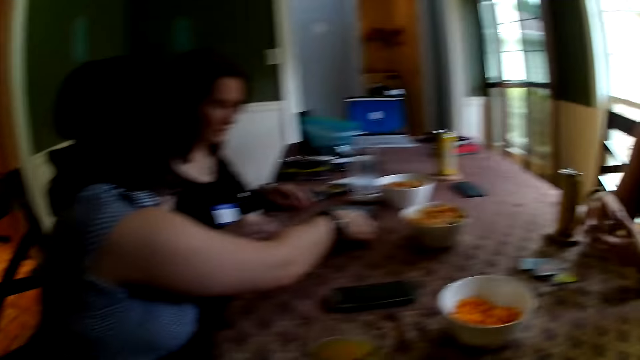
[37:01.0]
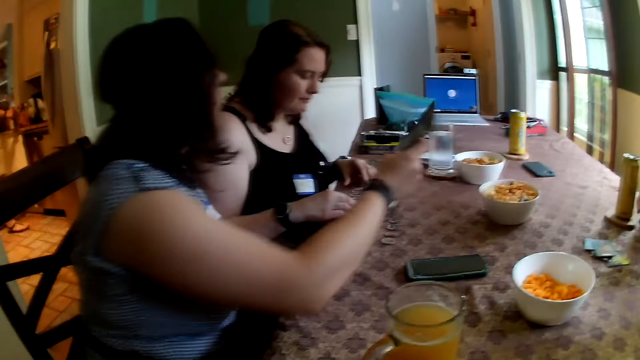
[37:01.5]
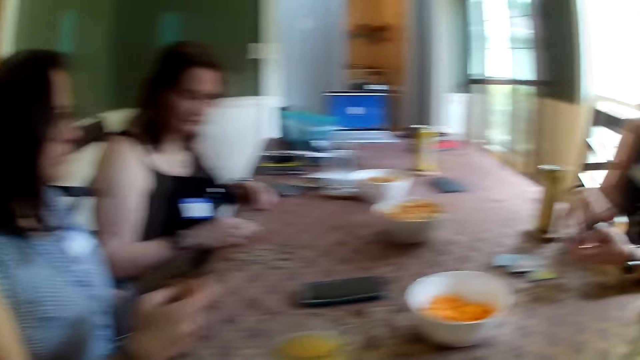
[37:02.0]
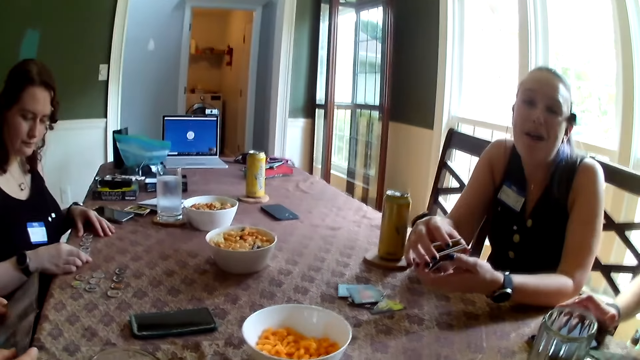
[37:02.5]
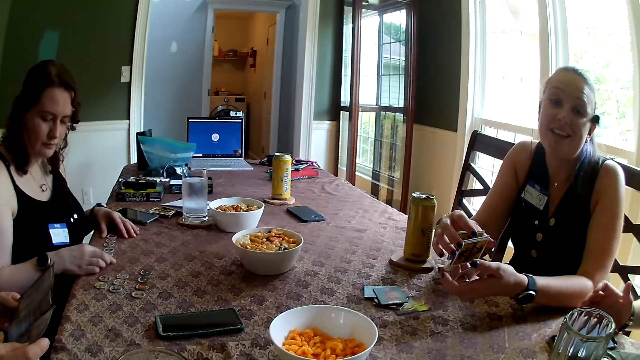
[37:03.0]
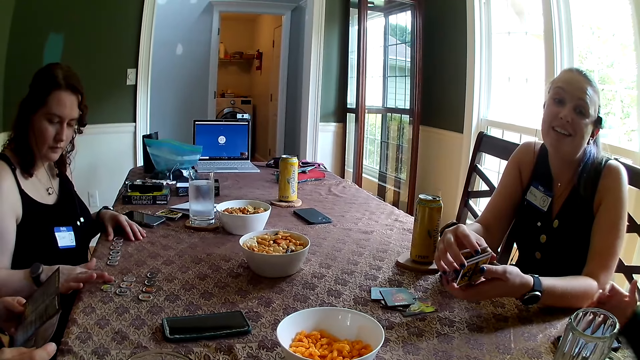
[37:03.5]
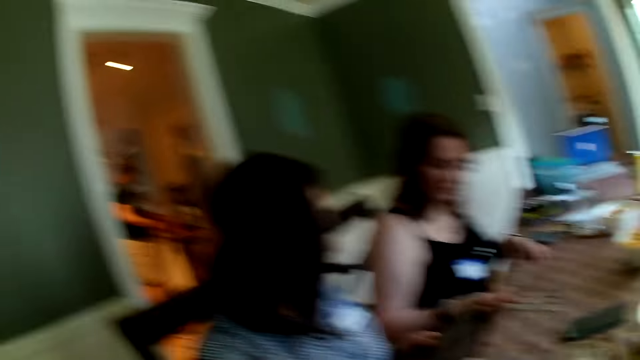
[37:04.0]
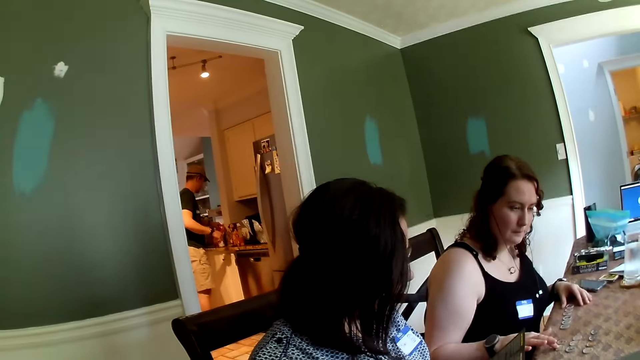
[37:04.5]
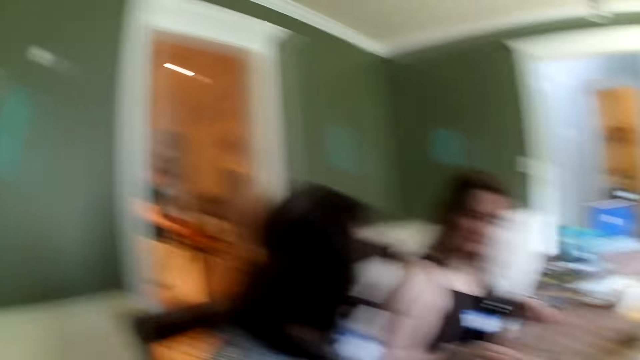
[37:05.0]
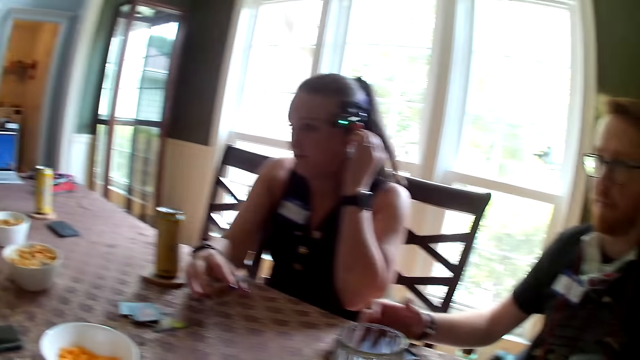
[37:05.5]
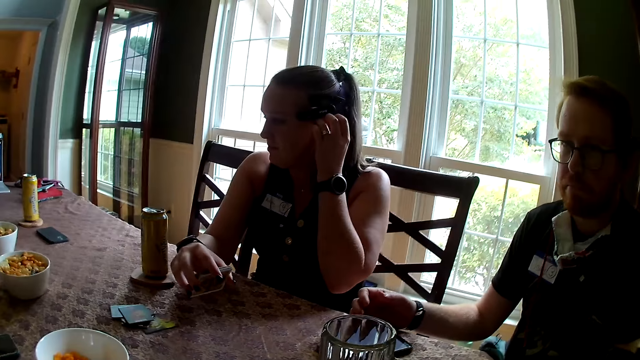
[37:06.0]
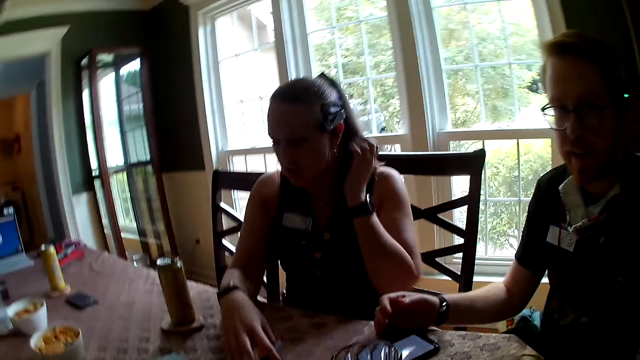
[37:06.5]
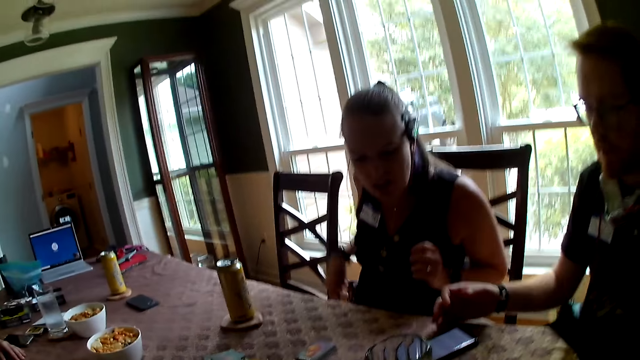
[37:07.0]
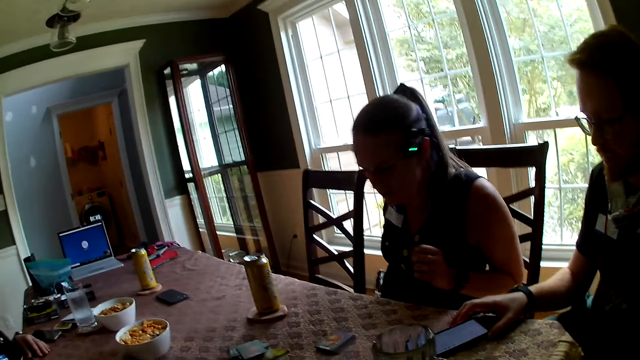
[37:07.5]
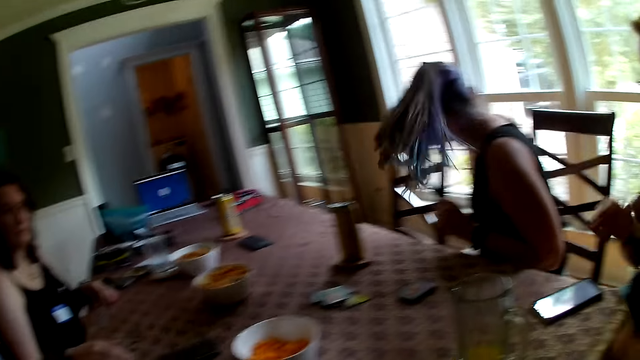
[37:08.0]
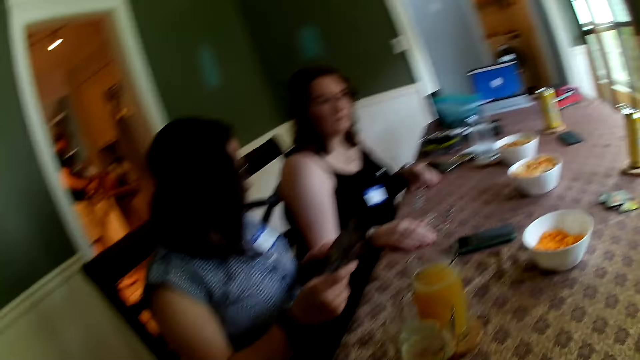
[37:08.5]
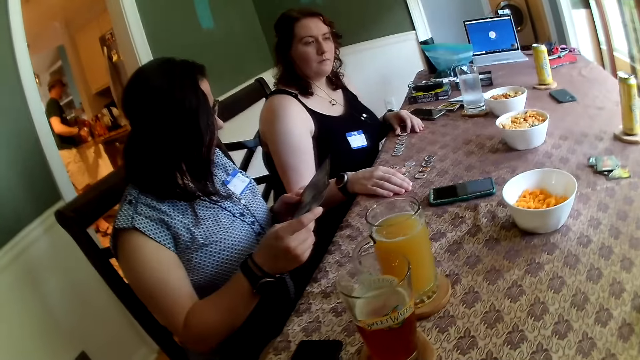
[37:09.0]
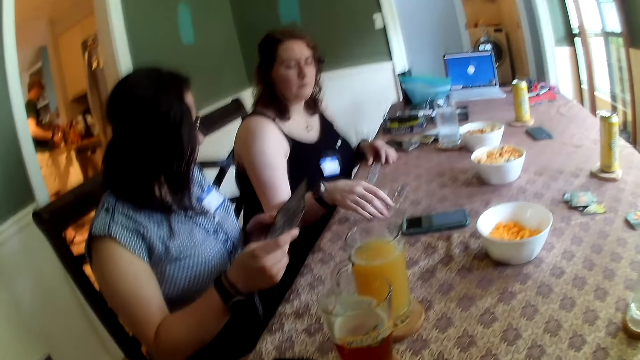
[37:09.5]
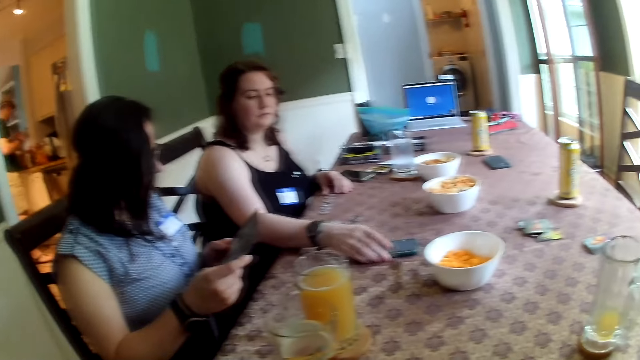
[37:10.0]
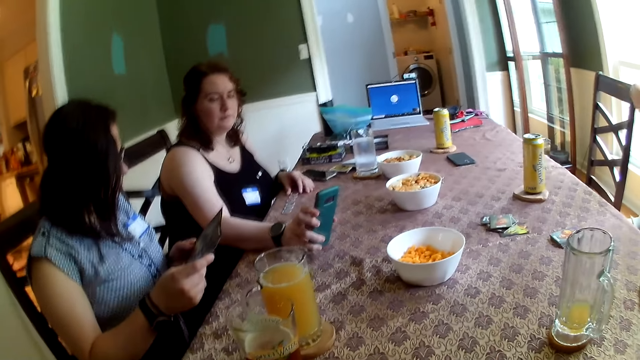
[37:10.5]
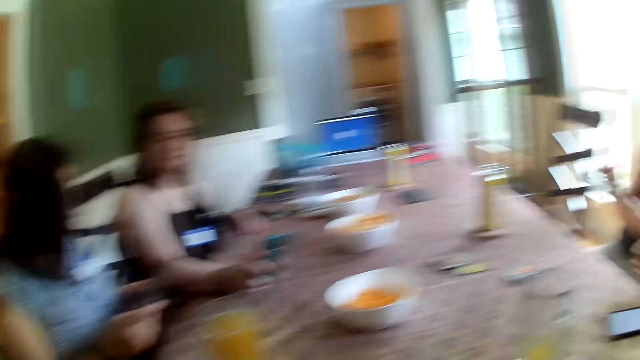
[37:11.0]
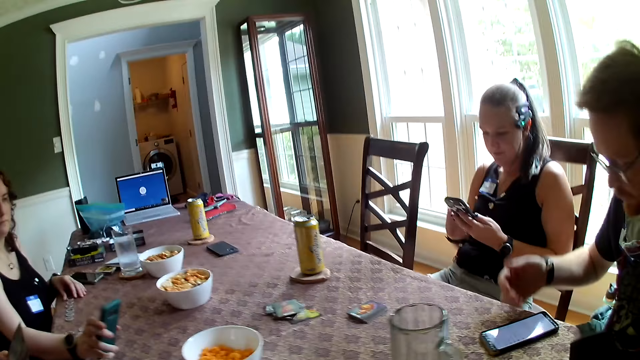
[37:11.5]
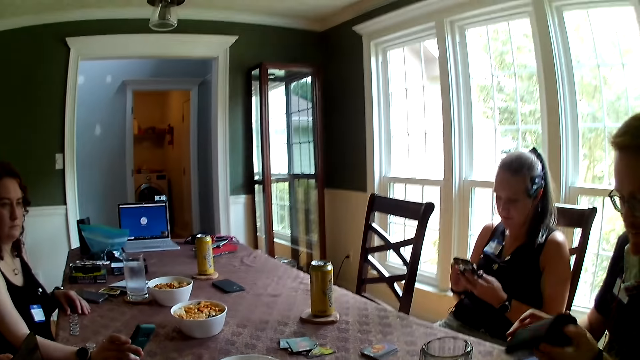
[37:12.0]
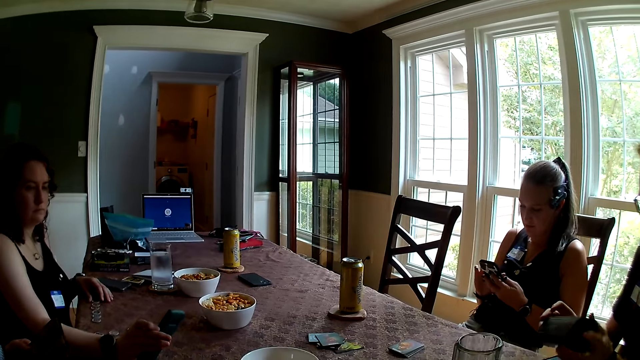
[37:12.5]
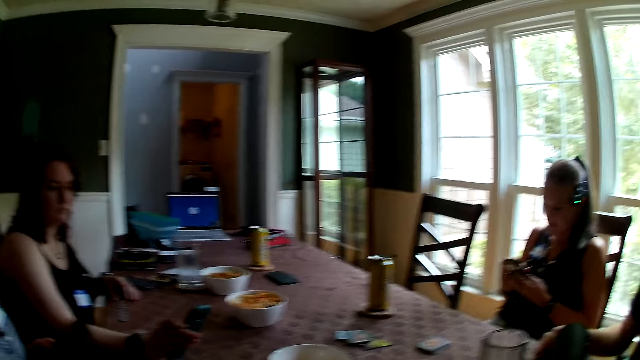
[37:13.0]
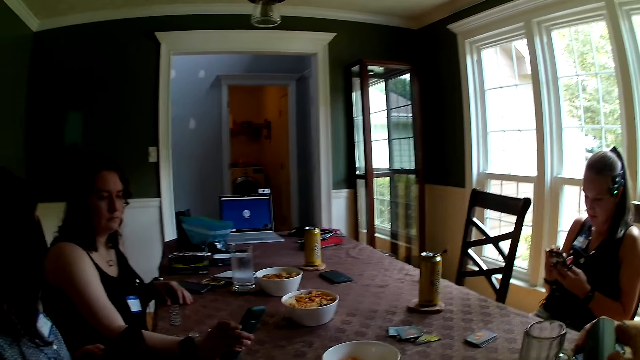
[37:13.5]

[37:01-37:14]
A woman picks up the rulebook with her right hand. She holds the rulebook with both hands. A man converses with the camera wearer and another woman. Another man picks plates on a counter in a kitchen with both hands. The second woman shuffles the deck of cards with both hands, touches her left ear with her left hand. The camera wearer looks around the house. The second woman drops the deck of cards on the table with her right hand, puts her right hand behind her. The first man moves his phone on the table with his right hand. A third woman picks up a phone on the table with her right hand. The second woman operates her phone with both hands. The first man operates a Bluetooth speaker with both hands.

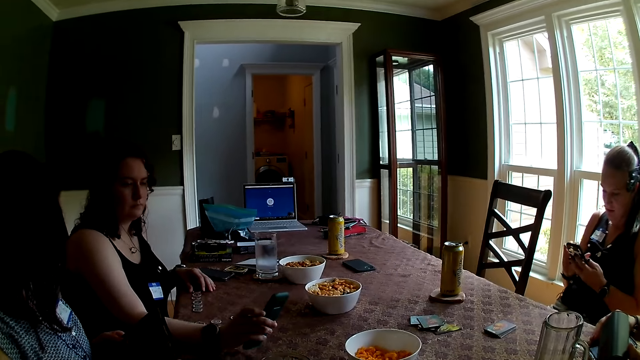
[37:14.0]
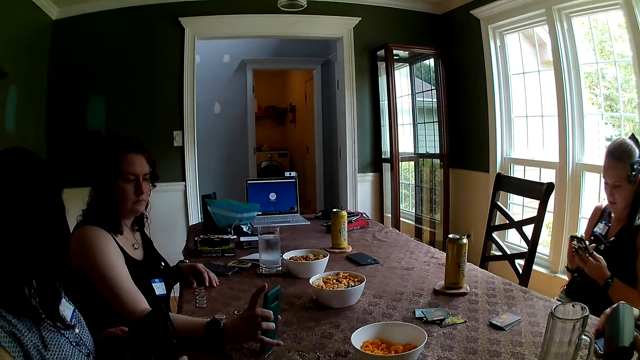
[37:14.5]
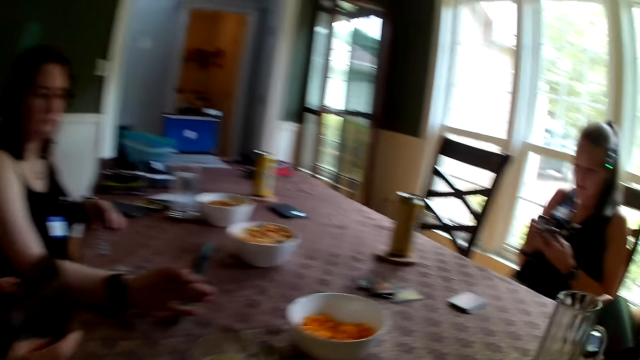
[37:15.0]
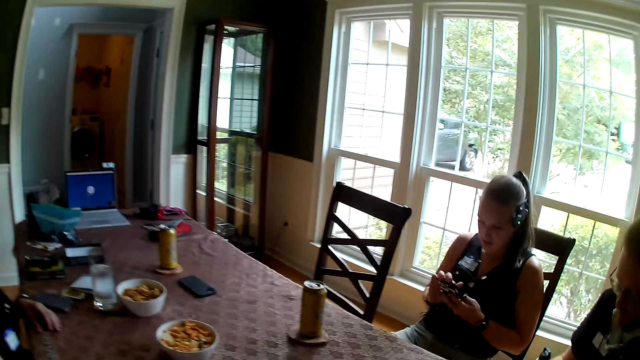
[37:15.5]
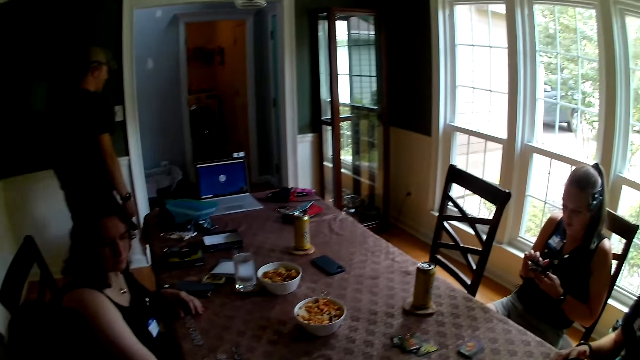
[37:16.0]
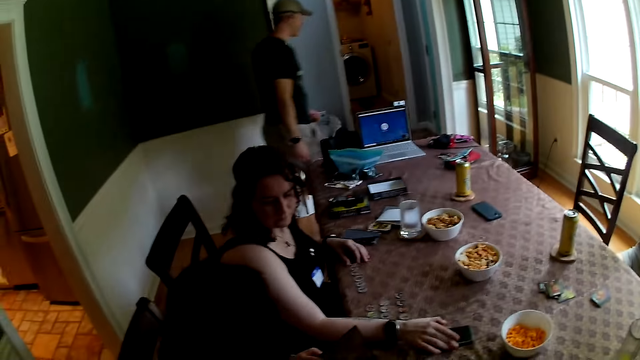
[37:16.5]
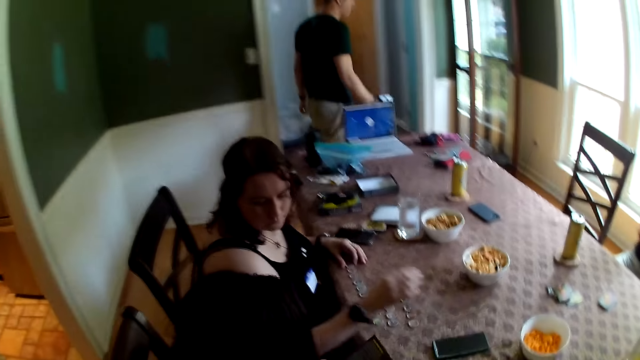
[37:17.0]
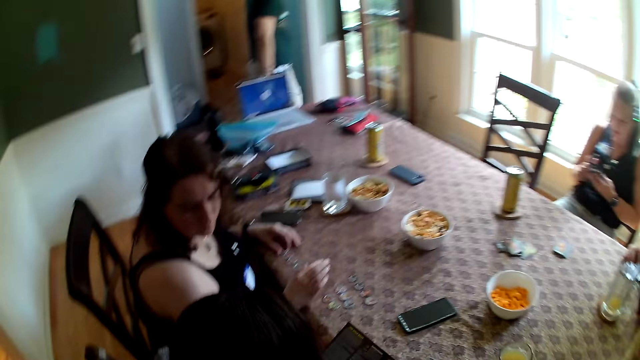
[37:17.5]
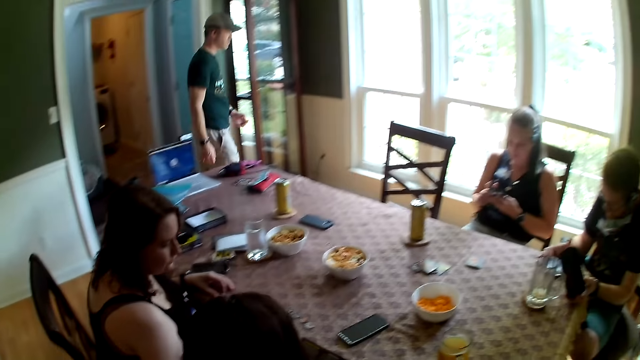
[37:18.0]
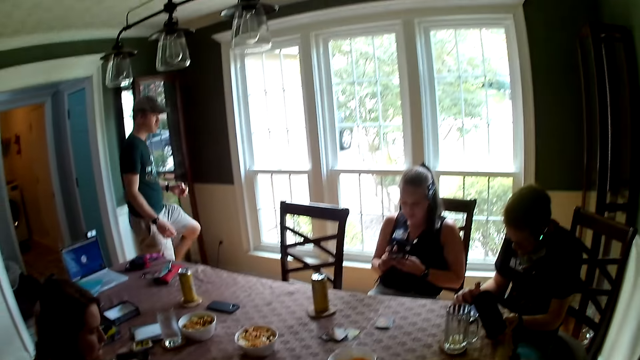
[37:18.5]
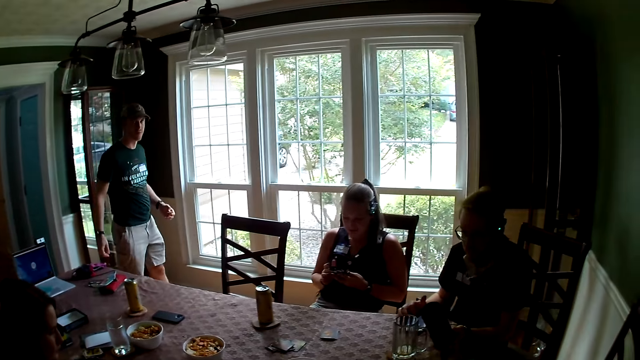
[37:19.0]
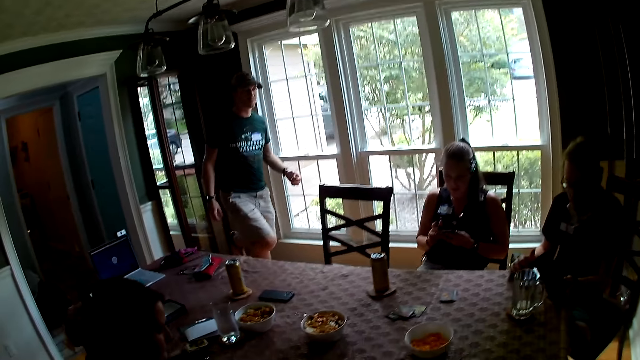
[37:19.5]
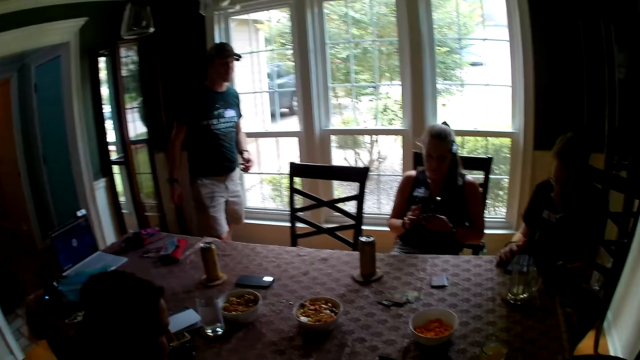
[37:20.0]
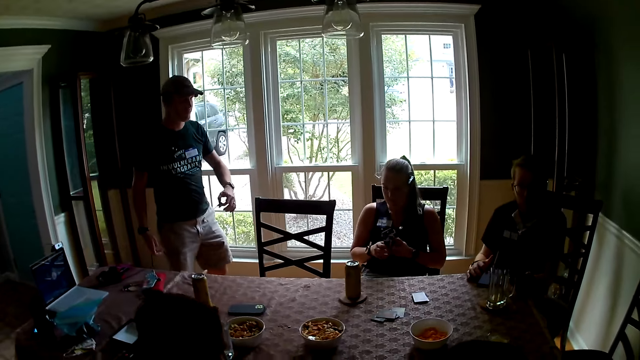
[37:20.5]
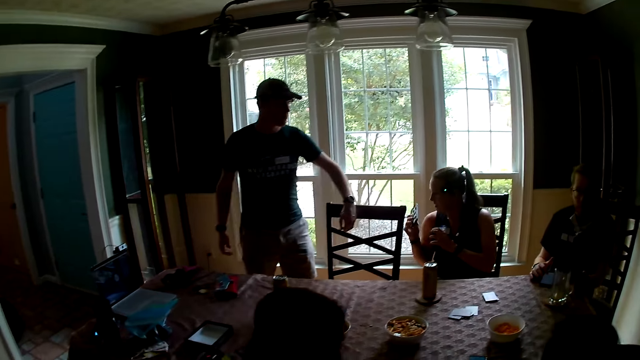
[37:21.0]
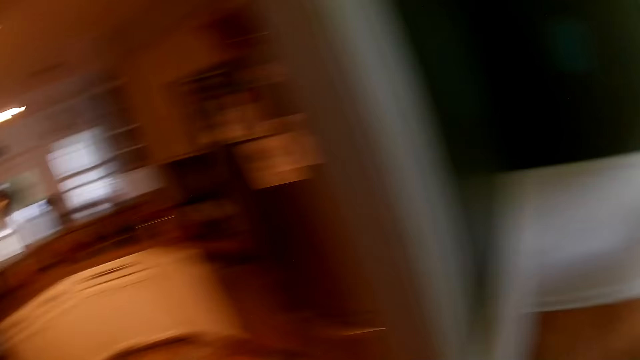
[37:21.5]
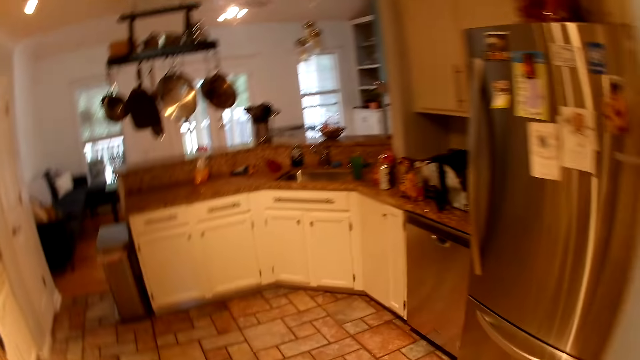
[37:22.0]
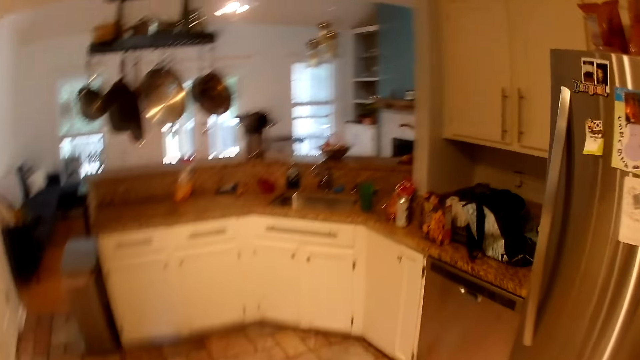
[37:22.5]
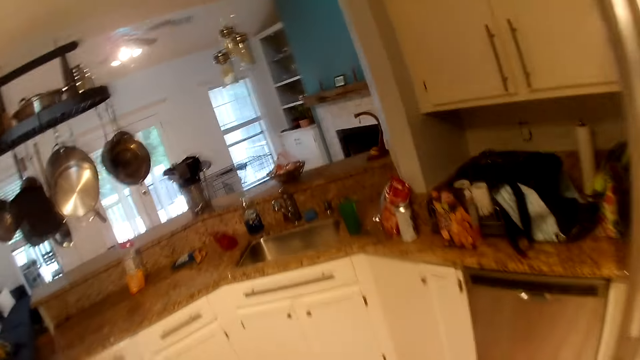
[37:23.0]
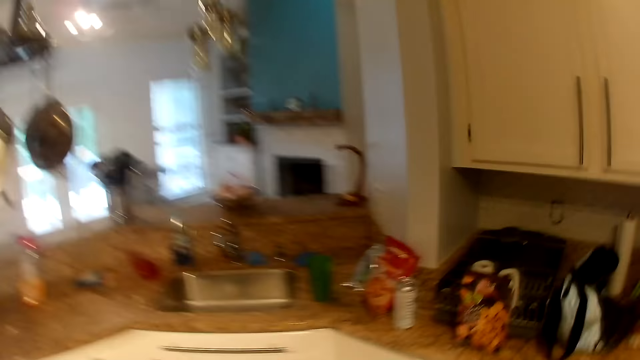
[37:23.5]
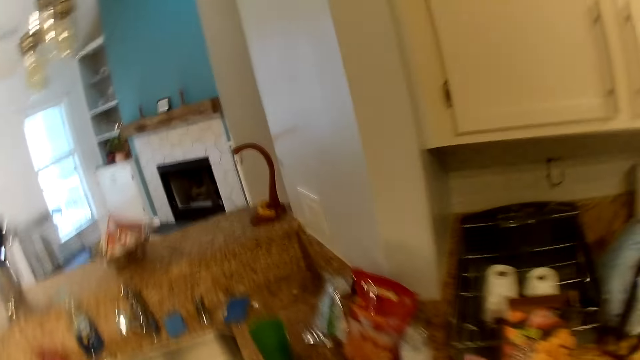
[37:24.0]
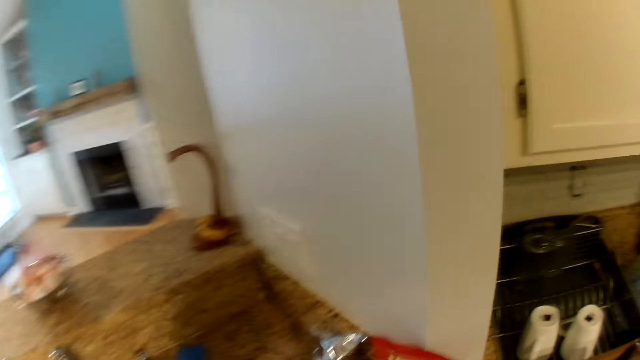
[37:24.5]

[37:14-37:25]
A woman converses with another woman. The camera wearer stands up from the table. A man walks to his chair. The second woman drops the phone on the table with her right hand. Another man operates his phone on the table with his right hand. The camera wearer walks out of the dining room into the kitchen.
